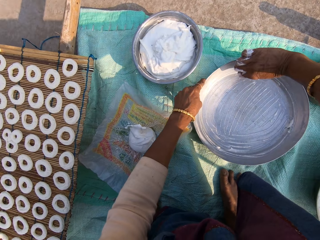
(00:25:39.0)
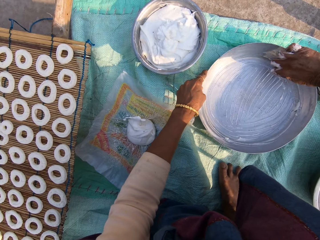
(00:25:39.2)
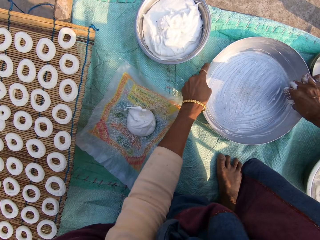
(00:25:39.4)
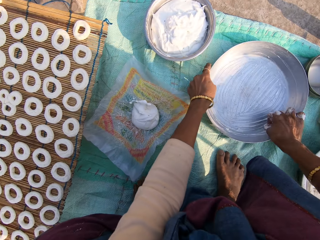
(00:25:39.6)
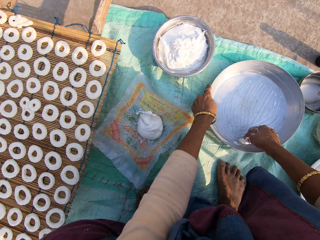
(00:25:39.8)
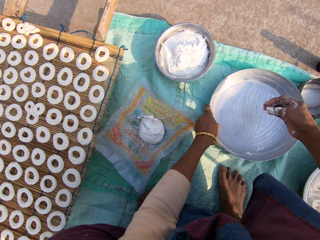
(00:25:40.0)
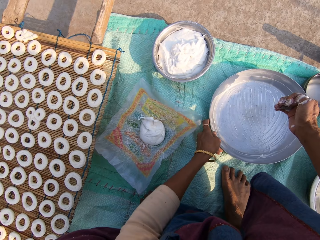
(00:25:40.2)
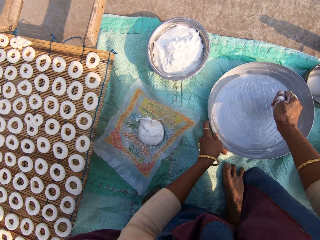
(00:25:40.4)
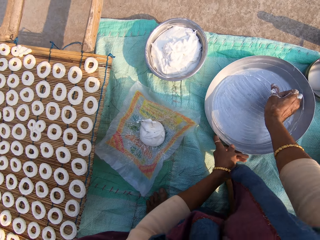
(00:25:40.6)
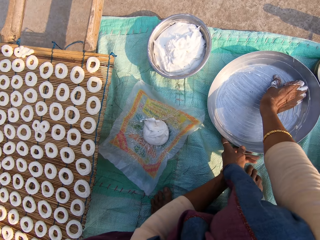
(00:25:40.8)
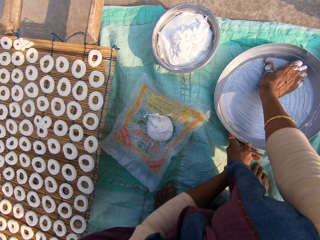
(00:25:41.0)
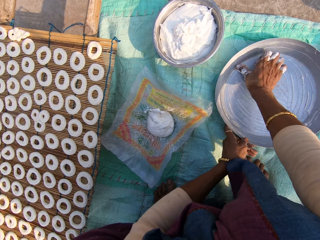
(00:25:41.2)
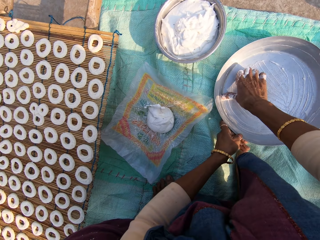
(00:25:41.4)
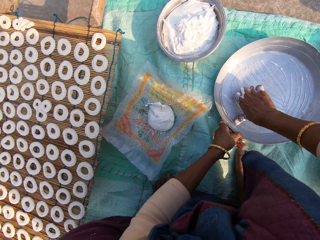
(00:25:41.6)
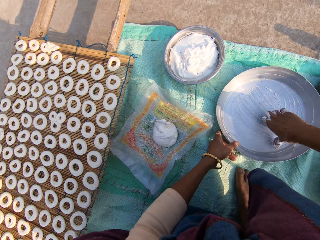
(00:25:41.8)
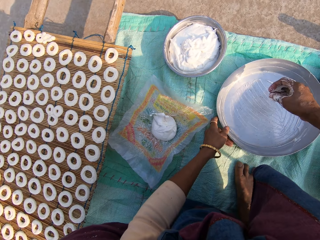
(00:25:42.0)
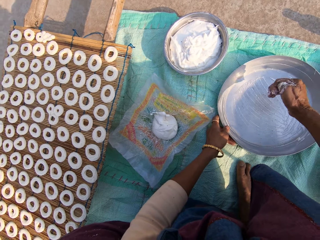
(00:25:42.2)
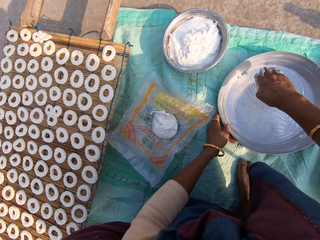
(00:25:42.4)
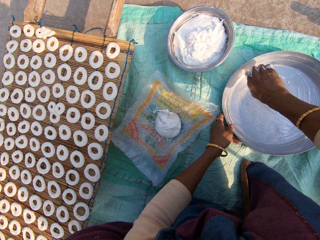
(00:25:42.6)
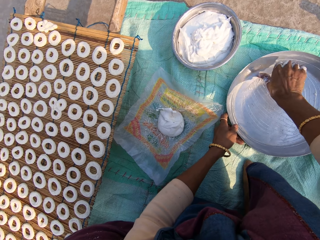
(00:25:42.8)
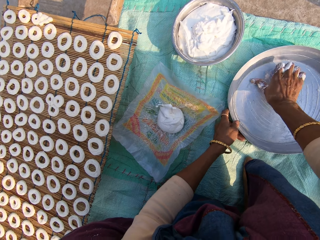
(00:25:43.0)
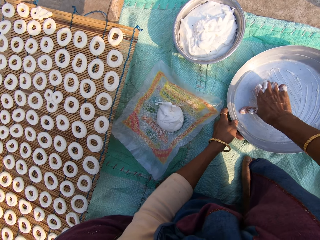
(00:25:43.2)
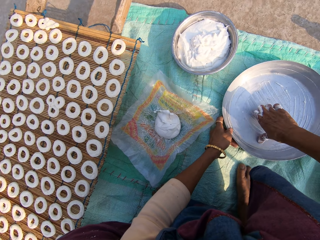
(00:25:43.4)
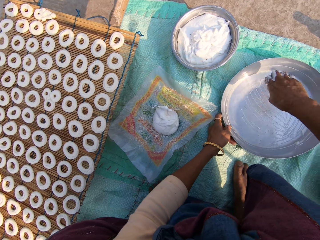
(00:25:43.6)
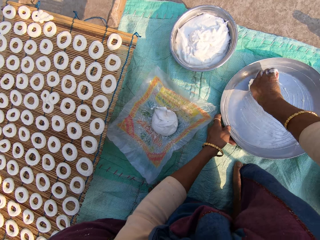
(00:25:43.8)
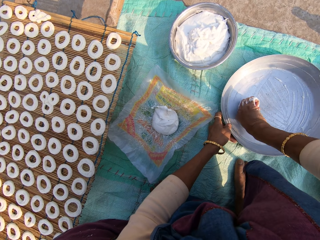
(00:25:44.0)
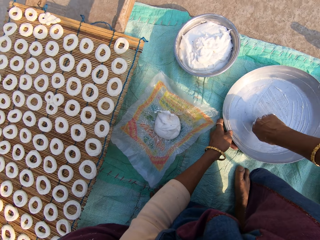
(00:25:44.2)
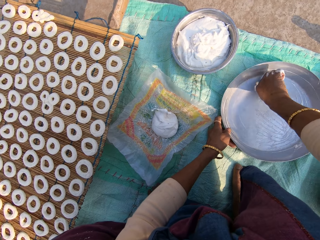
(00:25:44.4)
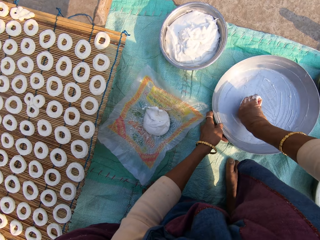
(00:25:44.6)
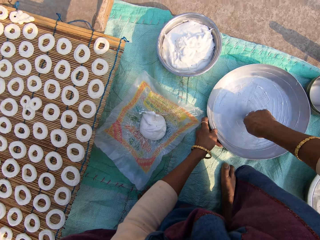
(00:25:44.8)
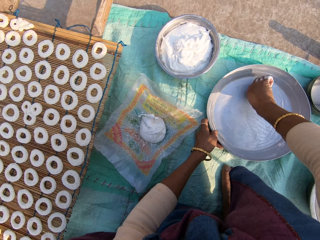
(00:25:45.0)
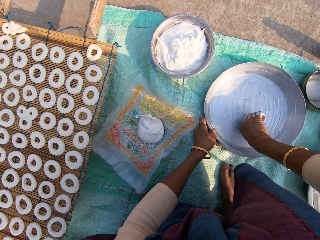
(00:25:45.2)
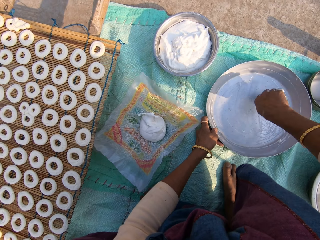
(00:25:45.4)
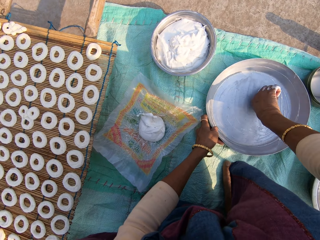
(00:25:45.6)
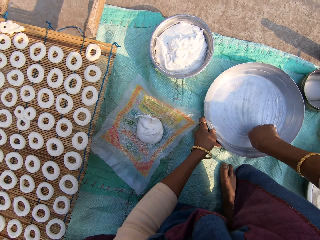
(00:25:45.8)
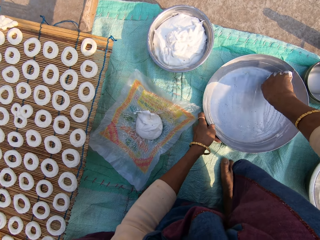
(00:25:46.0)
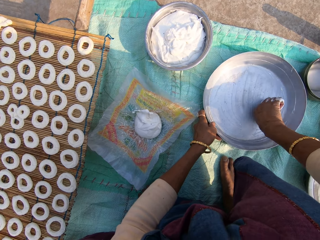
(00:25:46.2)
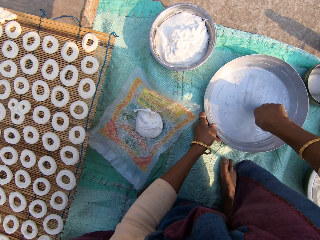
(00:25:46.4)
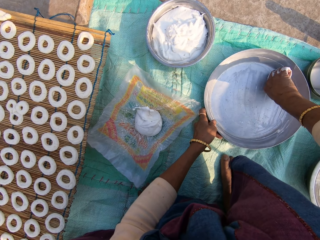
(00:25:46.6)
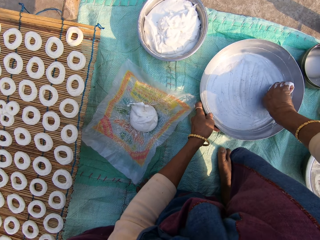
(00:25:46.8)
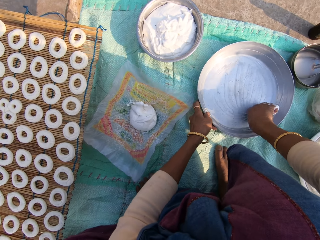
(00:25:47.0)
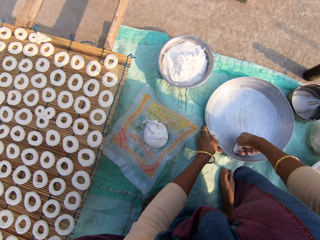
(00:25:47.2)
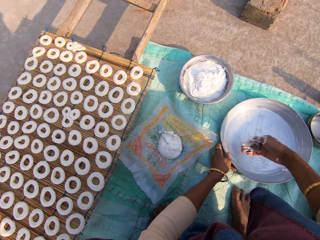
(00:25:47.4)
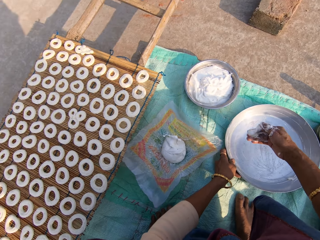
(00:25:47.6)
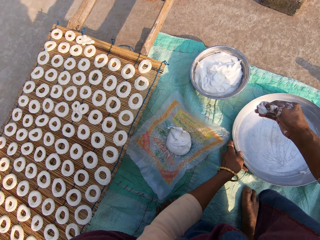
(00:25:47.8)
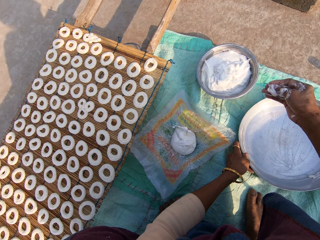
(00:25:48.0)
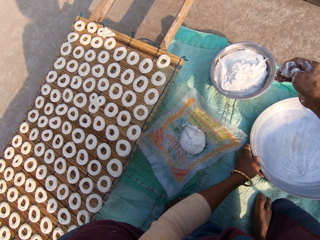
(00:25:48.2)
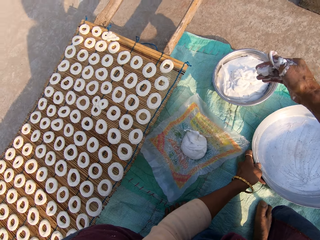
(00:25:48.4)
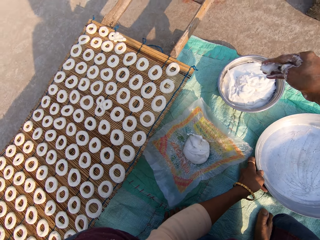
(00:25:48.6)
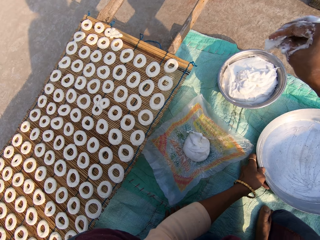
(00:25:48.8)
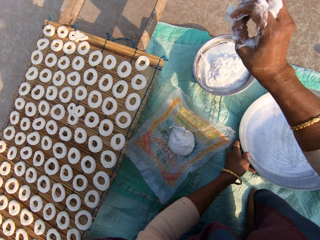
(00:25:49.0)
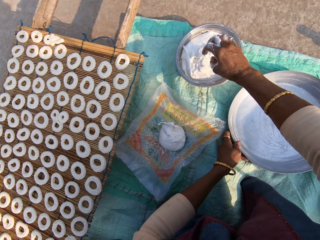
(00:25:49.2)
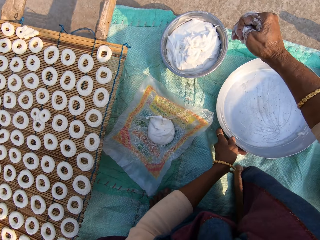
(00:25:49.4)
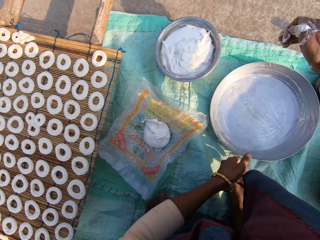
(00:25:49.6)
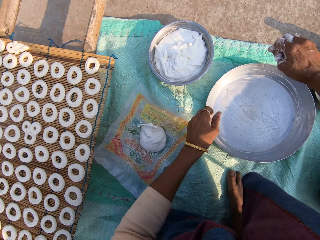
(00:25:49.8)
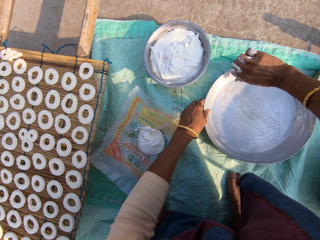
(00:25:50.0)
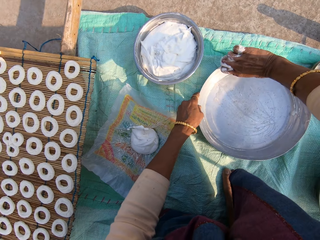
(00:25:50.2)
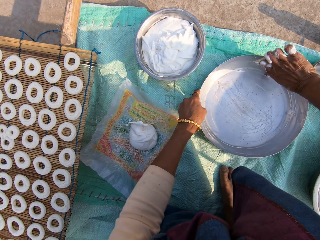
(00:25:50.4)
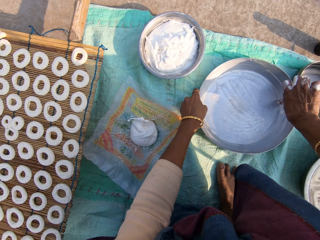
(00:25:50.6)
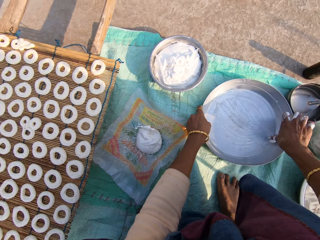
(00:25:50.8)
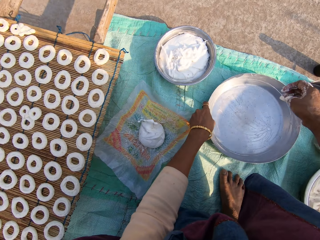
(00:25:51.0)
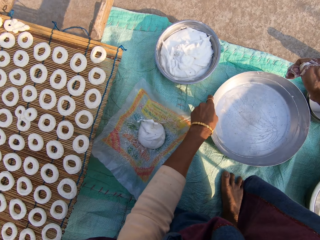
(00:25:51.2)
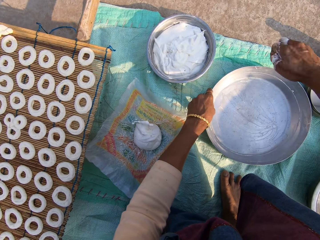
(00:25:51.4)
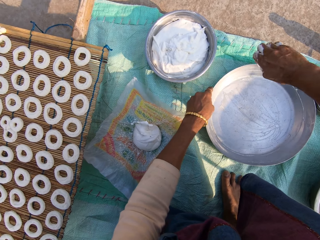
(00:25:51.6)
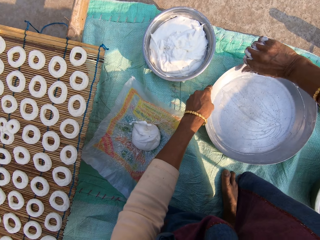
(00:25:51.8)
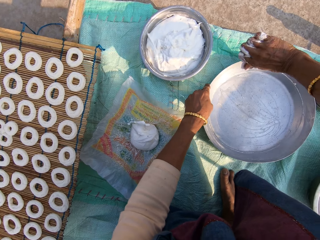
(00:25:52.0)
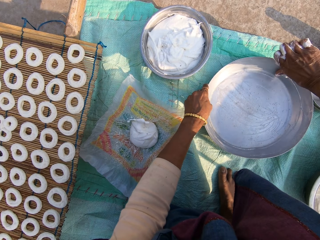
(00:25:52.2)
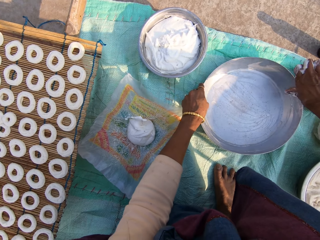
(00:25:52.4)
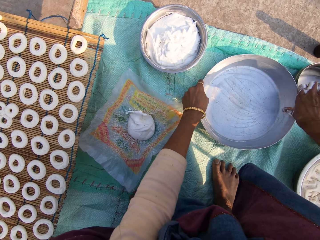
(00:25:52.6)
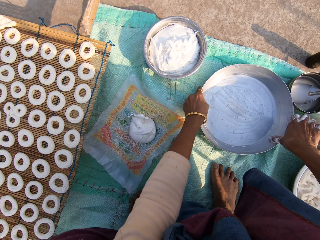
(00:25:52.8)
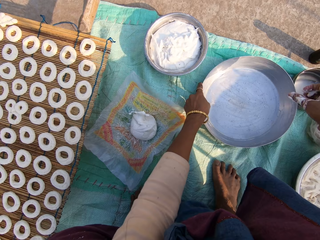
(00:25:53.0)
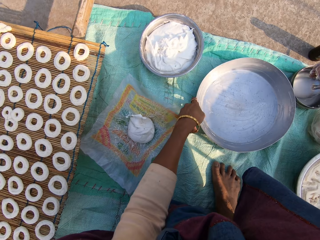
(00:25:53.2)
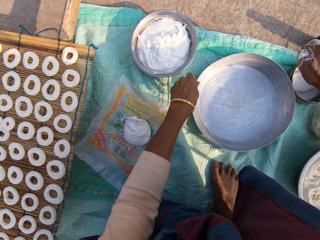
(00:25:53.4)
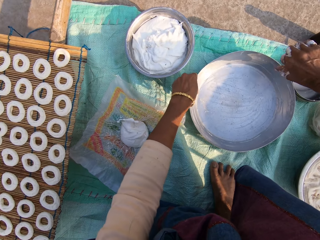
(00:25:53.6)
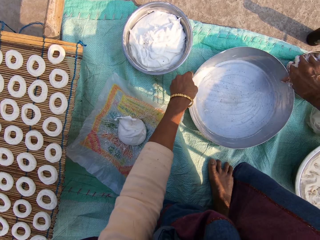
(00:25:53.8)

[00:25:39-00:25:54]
The camera wearer puts the flour into the other steel bowl. They scoop flour from the steel bowl. They wipe the tray with their hand.

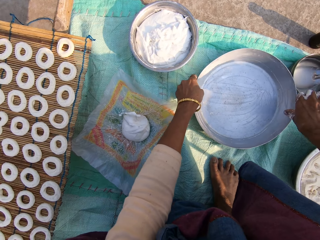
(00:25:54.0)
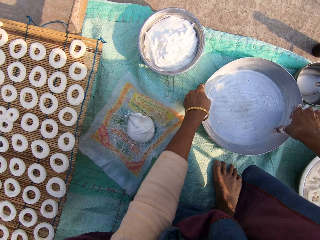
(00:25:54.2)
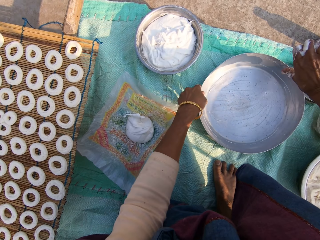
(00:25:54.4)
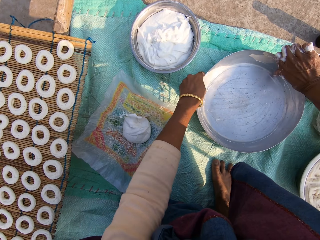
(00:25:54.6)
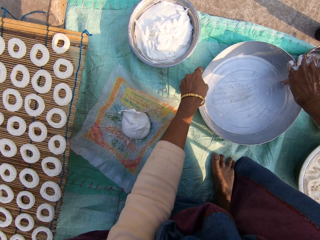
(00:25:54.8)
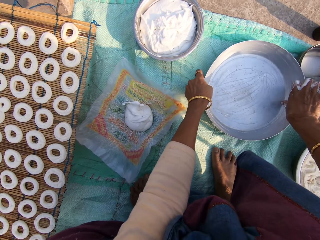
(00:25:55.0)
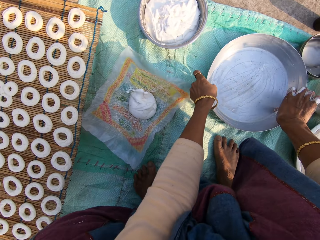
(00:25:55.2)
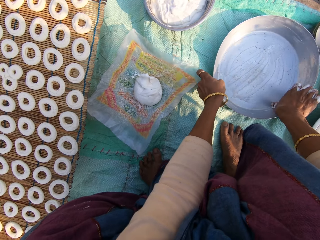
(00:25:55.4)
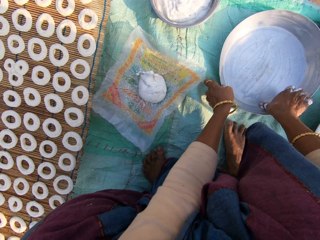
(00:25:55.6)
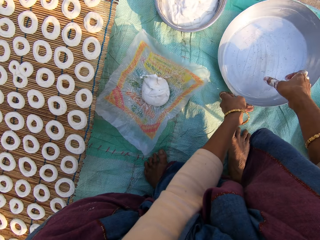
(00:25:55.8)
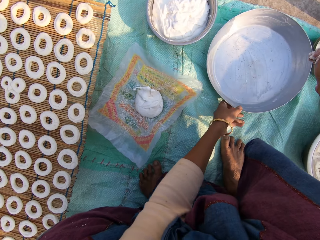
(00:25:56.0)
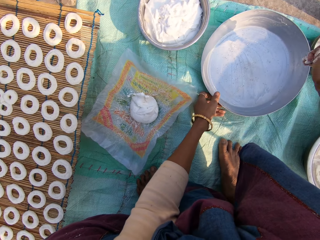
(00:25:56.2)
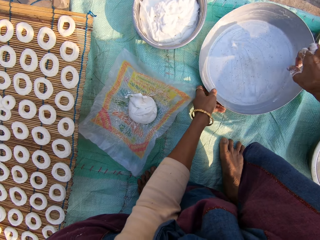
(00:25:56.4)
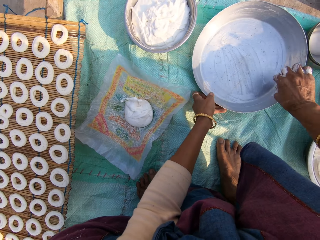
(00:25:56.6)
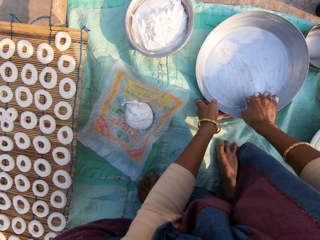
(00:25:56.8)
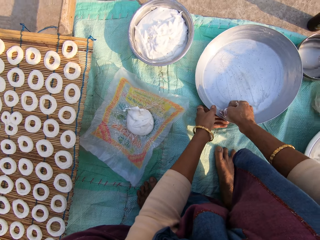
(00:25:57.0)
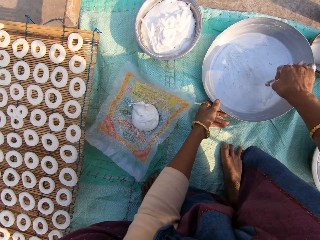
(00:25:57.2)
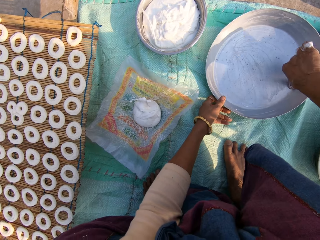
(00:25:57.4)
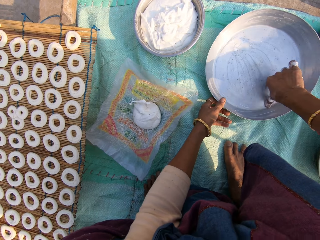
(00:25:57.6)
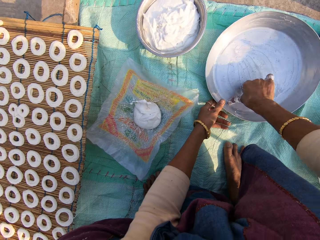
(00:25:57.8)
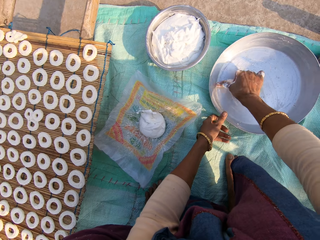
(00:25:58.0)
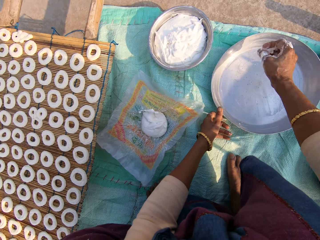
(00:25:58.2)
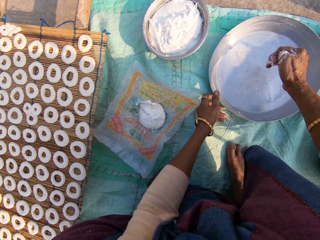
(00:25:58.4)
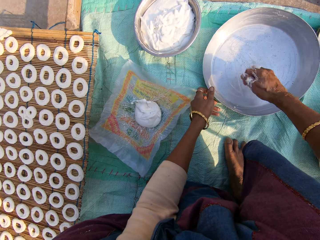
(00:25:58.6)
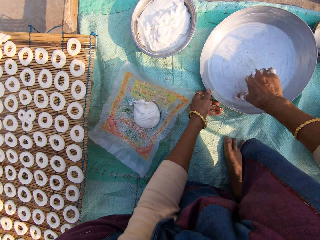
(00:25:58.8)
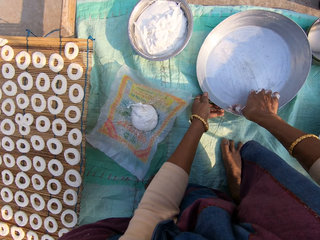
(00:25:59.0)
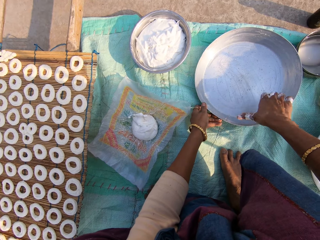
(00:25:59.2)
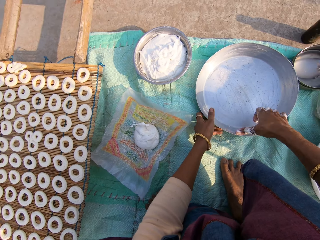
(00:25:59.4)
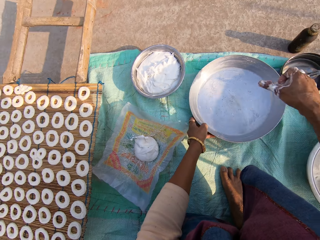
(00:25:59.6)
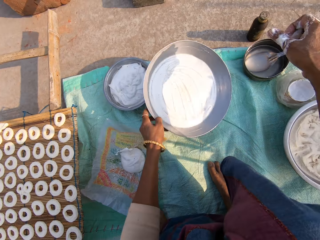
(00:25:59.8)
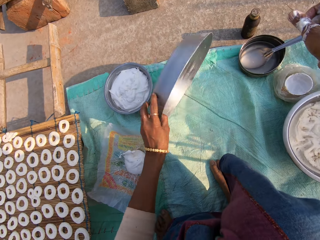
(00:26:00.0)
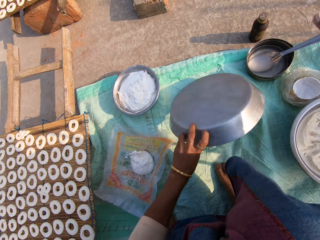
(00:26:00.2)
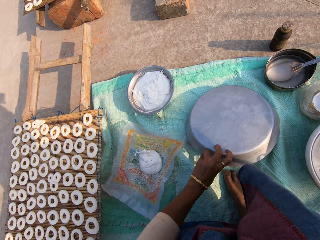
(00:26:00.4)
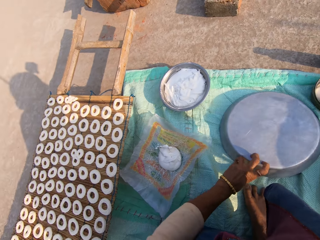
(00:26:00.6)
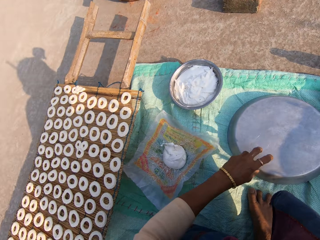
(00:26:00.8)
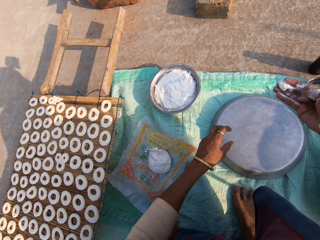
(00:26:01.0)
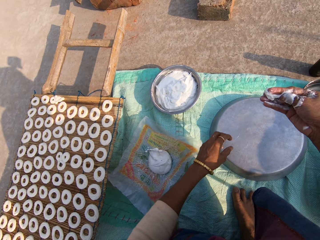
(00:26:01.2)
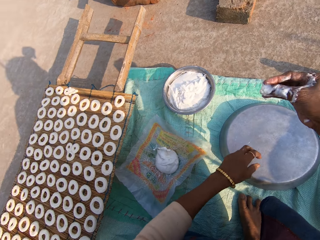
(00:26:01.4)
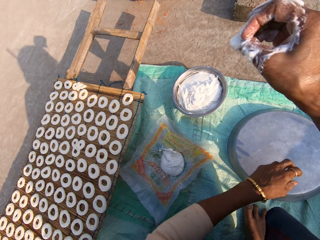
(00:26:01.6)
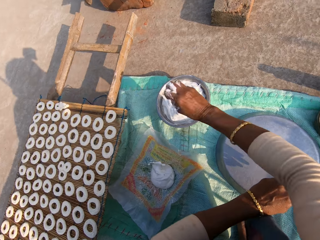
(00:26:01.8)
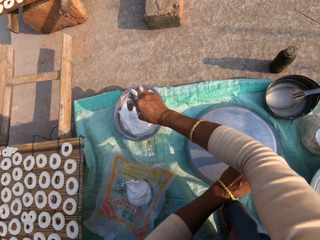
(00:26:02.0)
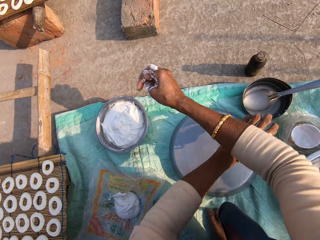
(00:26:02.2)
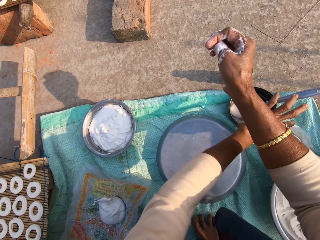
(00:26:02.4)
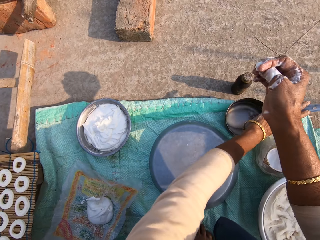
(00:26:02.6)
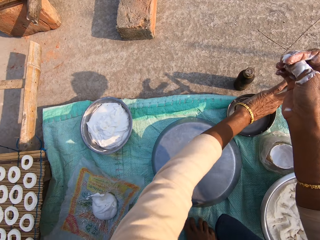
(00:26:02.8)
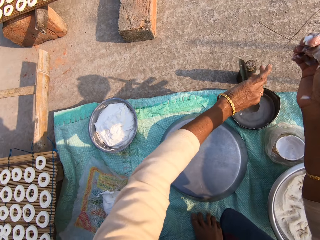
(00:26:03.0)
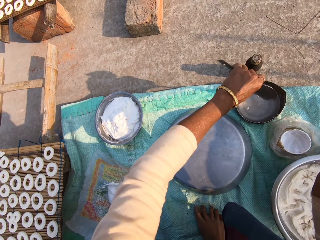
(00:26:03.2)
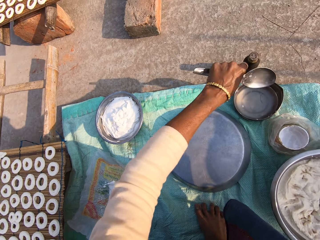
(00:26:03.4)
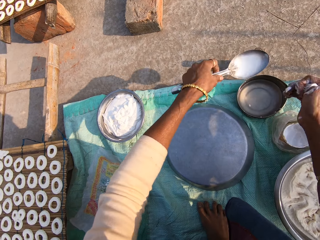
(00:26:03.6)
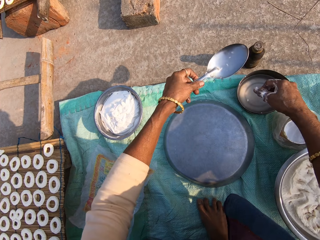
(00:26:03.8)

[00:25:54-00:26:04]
The camera wearer flips the steel bowl over on the floor. They put the flour into the other steel bowl. They take the serving spoon from the steel bowl of water with the left hand.
